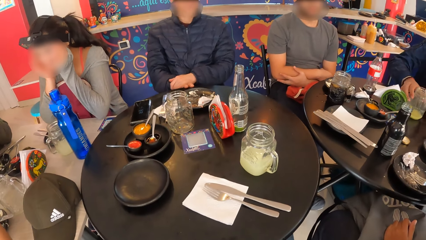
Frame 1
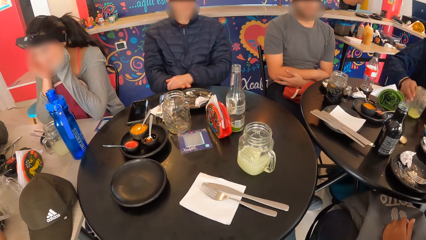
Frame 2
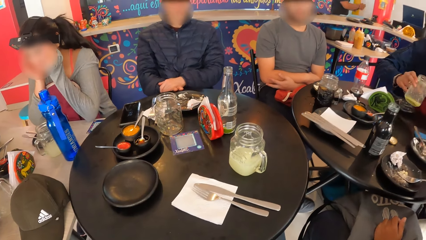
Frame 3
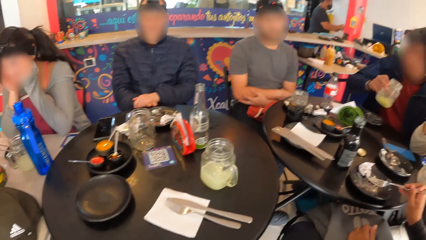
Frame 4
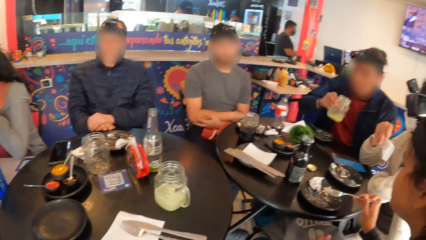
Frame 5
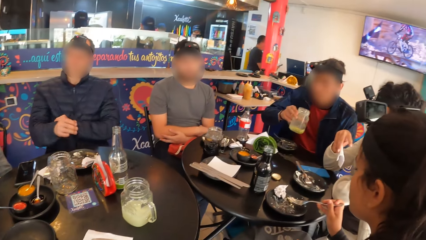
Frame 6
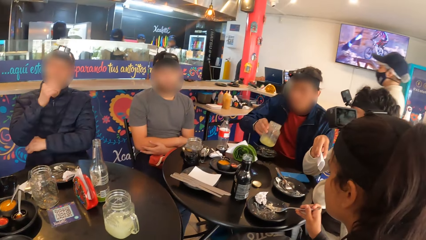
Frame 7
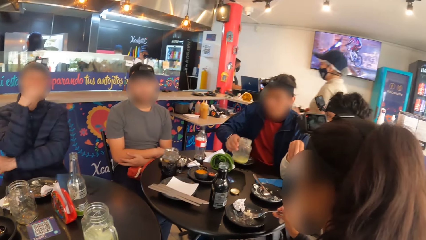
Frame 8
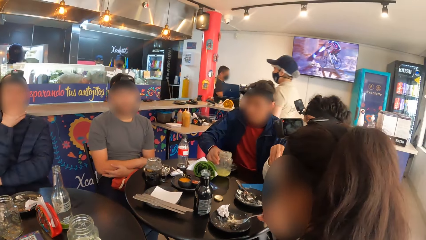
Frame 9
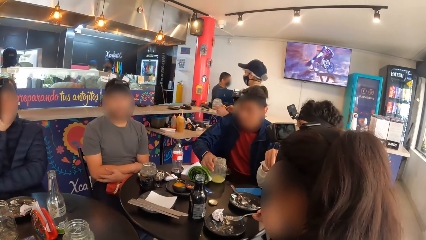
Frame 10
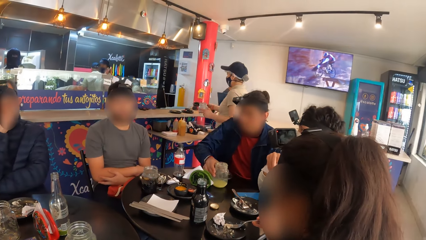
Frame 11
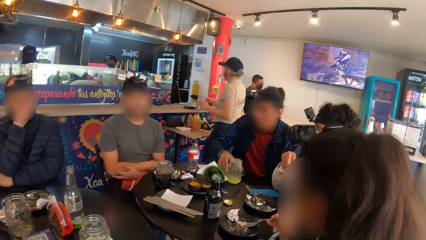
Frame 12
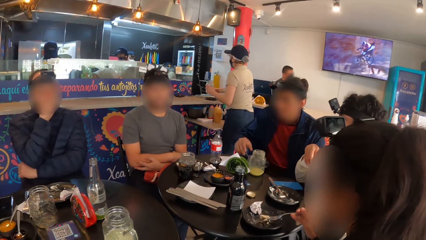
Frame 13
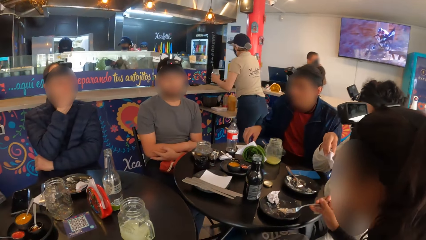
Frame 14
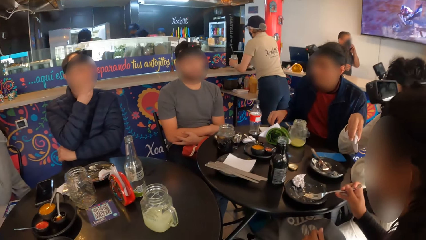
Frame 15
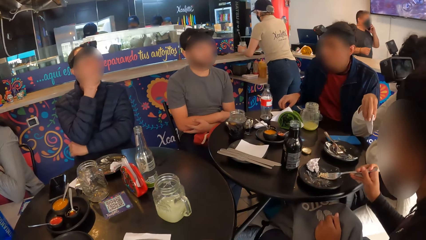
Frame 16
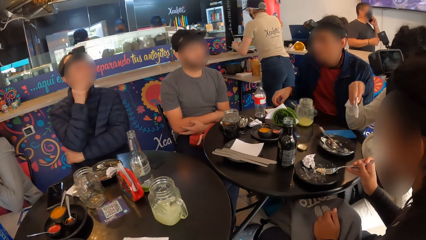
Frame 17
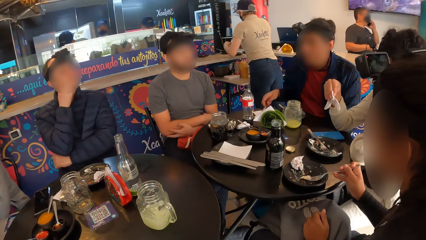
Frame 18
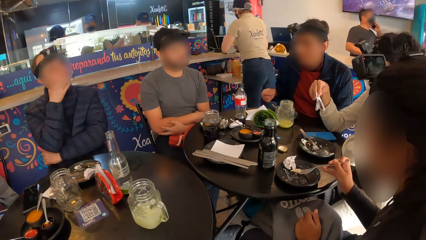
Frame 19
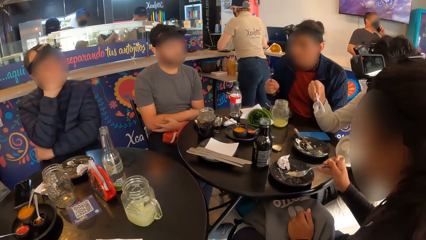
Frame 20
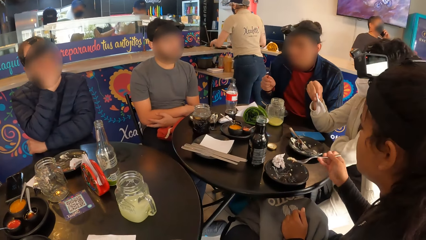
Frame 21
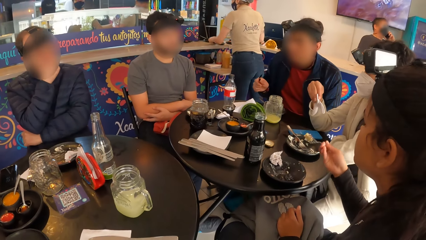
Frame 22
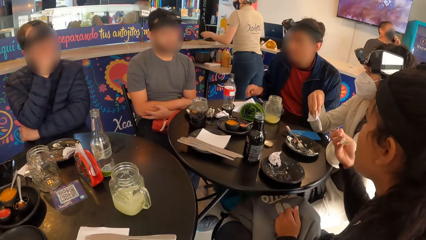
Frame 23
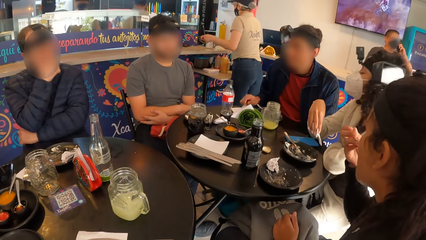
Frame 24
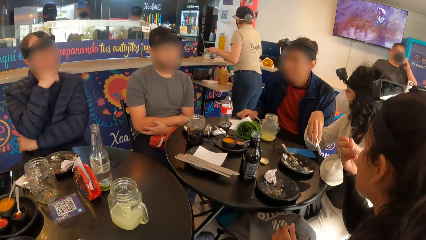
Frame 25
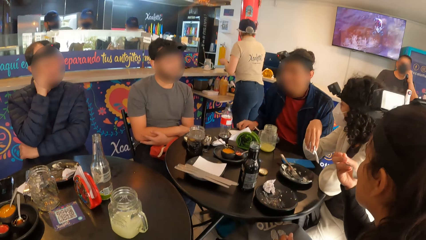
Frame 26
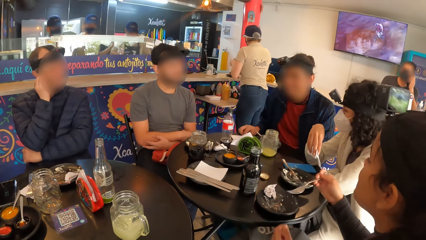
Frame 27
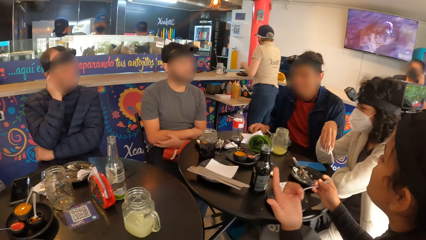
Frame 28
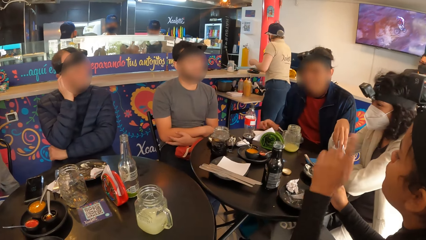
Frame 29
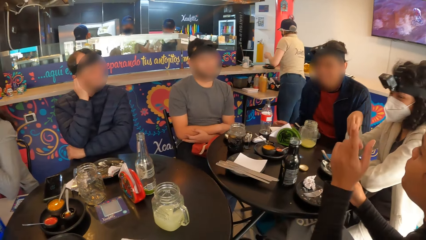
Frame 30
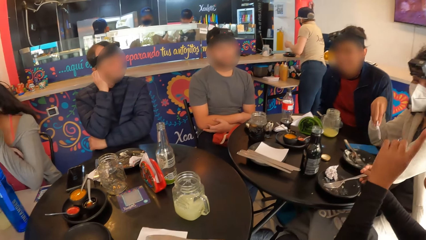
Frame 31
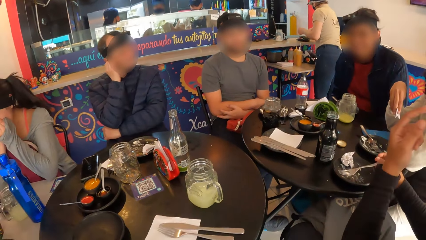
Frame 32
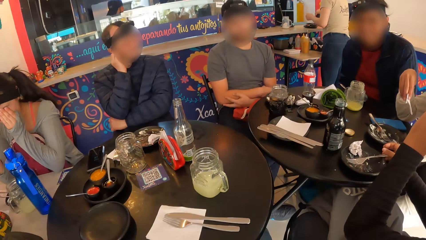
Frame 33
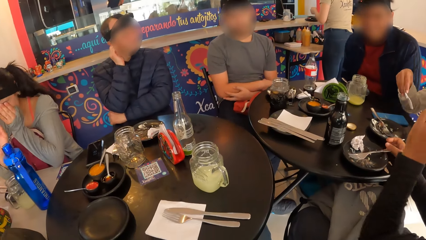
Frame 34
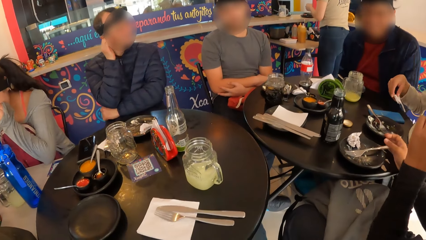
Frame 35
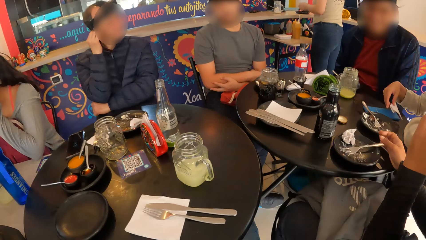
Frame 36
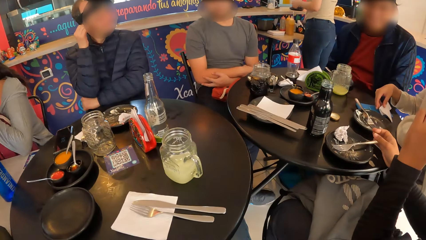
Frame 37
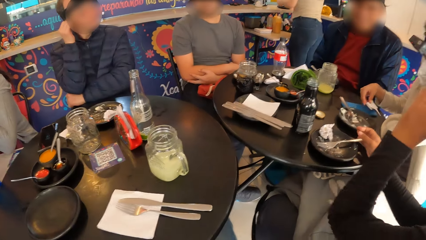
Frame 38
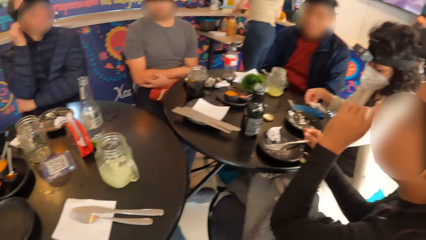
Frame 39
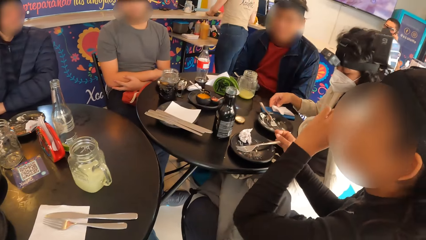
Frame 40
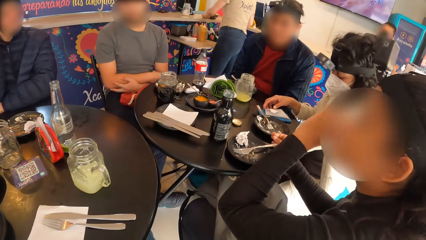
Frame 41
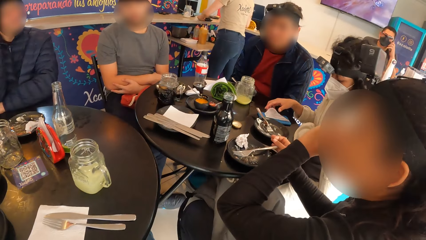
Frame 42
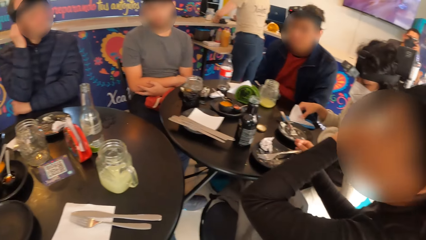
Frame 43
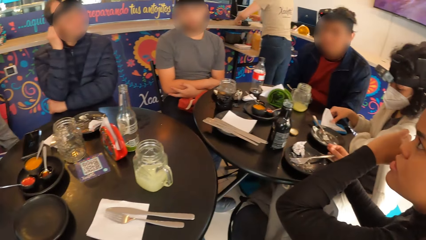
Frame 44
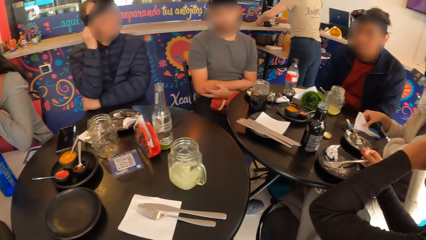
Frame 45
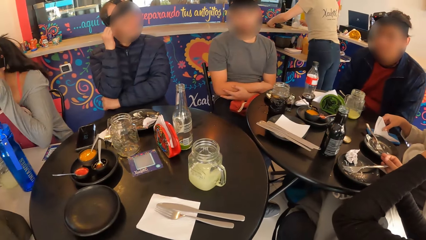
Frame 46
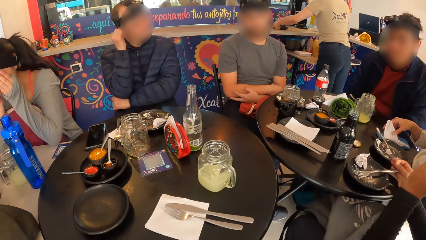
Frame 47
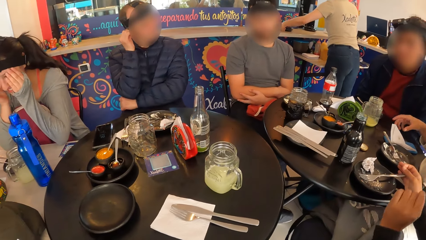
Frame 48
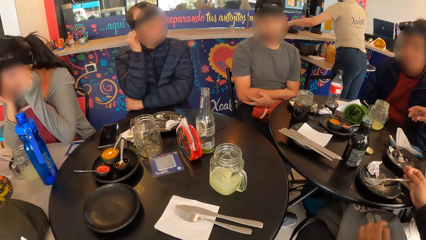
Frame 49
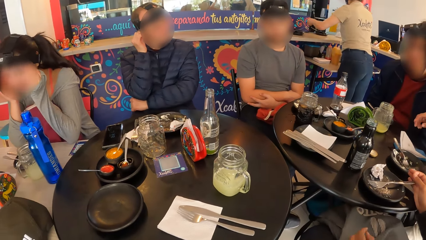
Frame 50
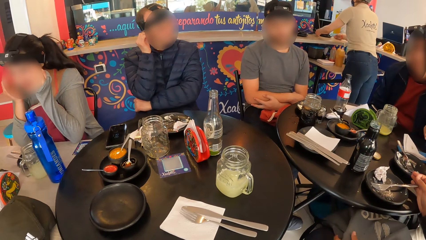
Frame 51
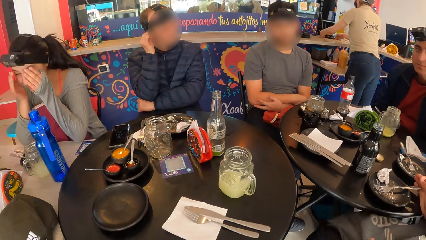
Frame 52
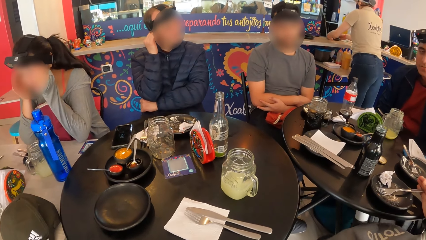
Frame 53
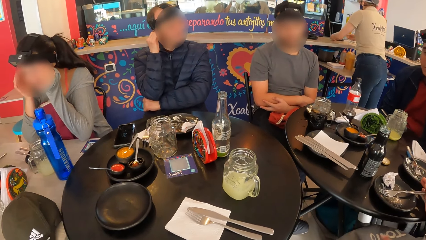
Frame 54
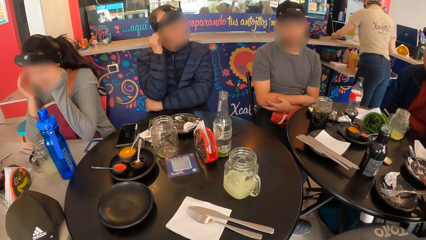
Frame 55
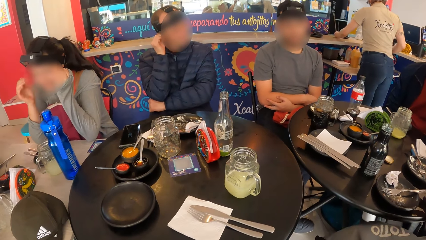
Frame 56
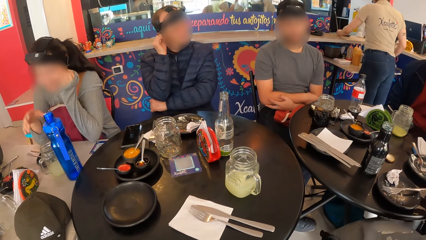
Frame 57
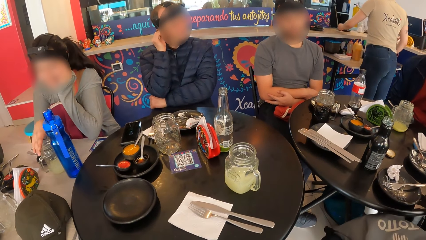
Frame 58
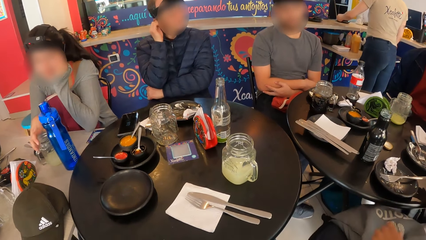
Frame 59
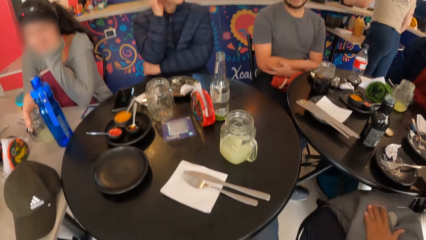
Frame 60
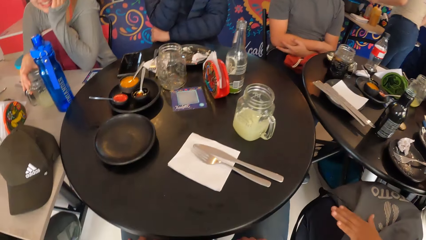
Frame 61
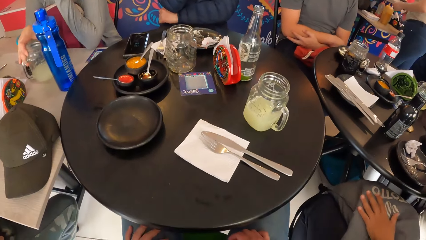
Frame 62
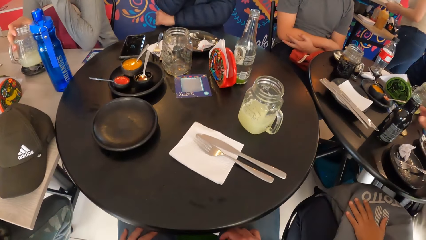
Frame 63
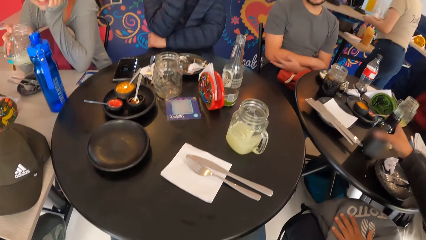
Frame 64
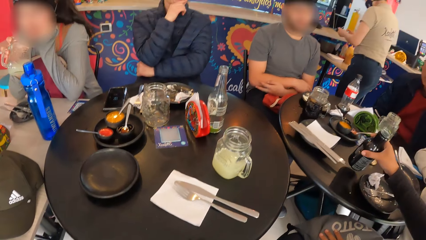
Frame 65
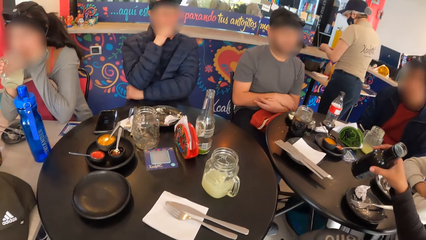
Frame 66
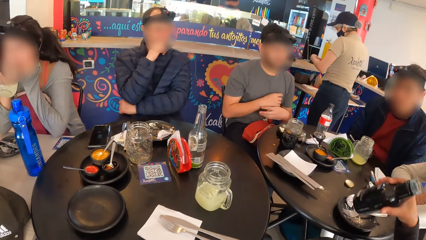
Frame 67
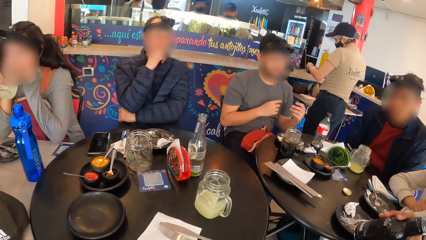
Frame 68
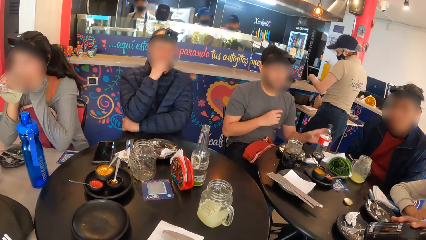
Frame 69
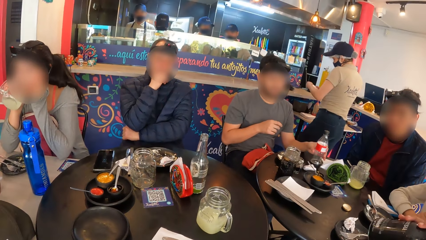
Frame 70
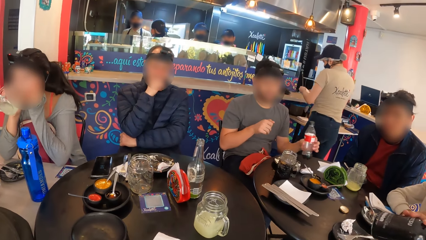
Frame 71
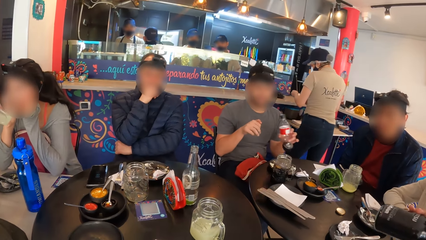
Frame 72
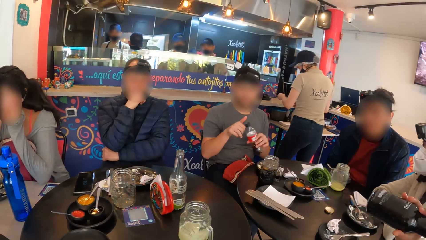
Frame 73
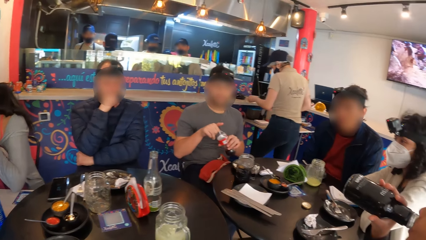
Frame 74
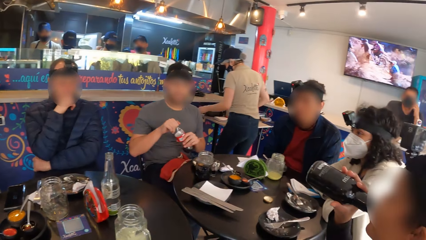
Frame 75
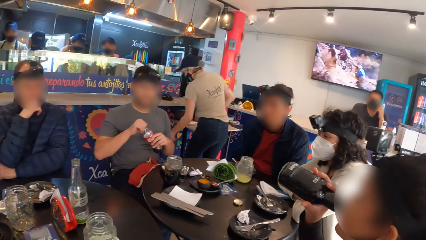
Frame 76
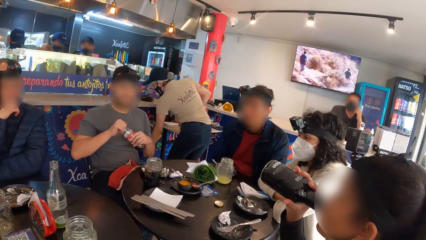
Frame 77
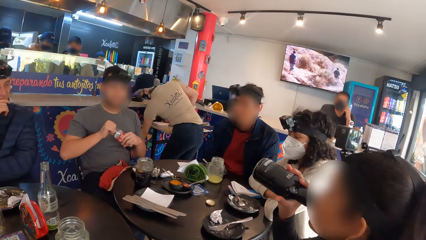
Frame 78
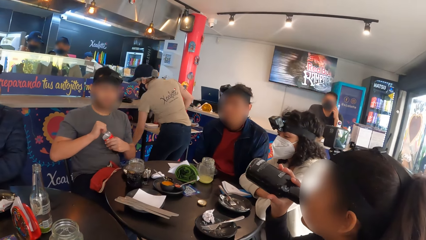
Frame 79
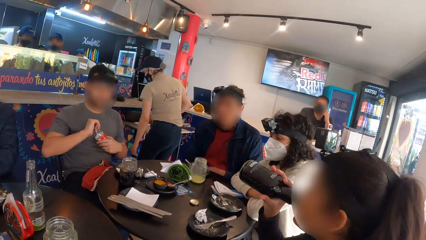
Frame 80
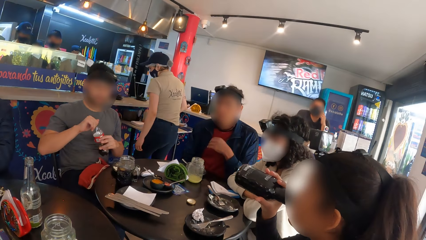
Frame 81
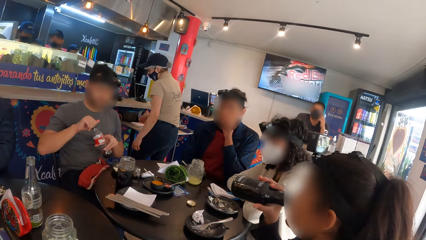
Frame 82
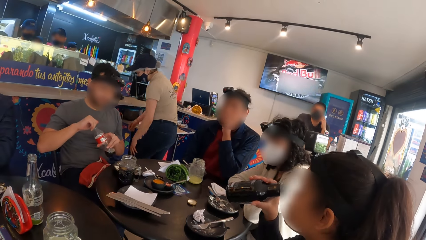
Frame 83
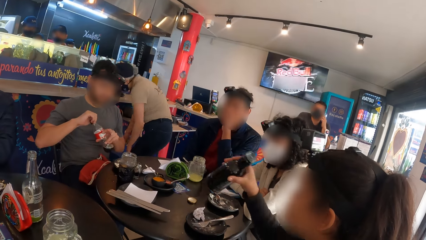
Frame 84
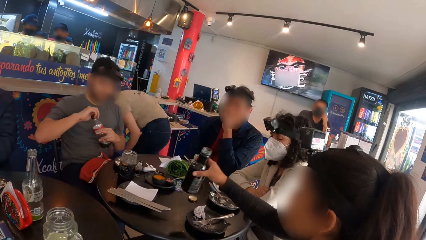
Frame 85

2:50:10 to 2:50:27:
The man picks the jar of juice on the table with his right hand. The man shakes the juice in the jar of juice with his right hand. The man drops the jar of juice on the table with his right hand. A woman interacts with the group of people. Another woman drops the serviette on the table with her right hand. A third woman rubs her face with both hands. The camera wearer looks around. The third woman picks the jar of beer from the table with her right hand. The first woman picks the bottle on the table with her right hand. The third woman drinks from the jar of beer in her right hand. The first woman drinks from the bottle with her right hand. Another man picks a bottle of drink on the table with his left hand. The other man opens the cover of the drink with his left hand.
